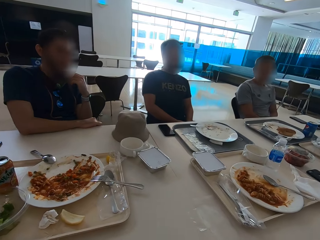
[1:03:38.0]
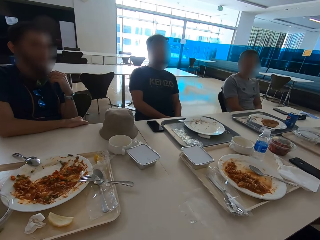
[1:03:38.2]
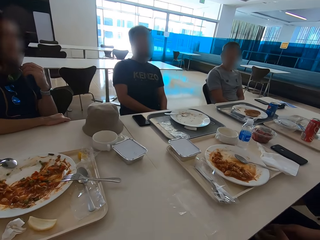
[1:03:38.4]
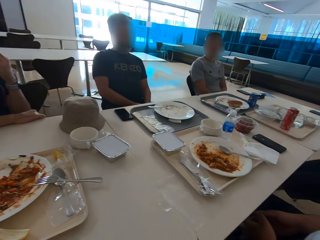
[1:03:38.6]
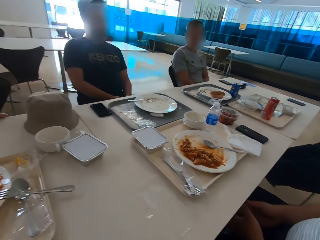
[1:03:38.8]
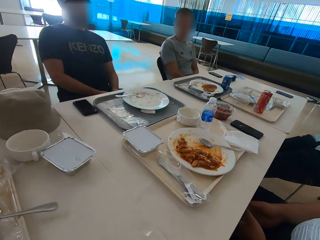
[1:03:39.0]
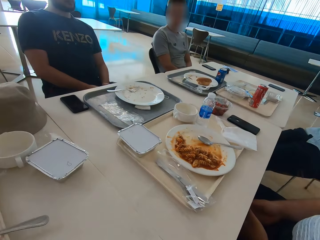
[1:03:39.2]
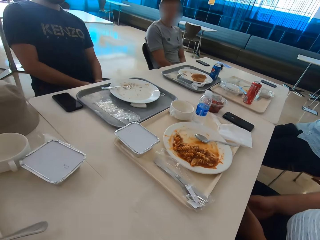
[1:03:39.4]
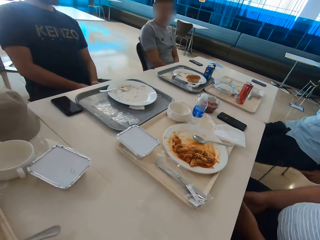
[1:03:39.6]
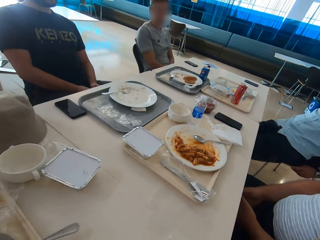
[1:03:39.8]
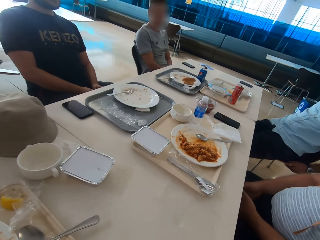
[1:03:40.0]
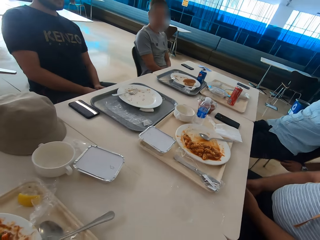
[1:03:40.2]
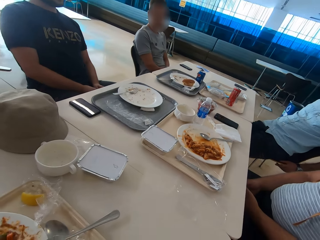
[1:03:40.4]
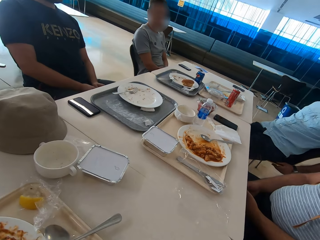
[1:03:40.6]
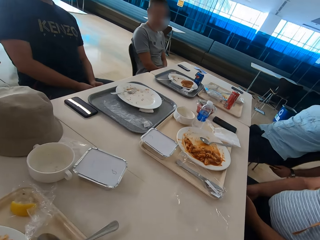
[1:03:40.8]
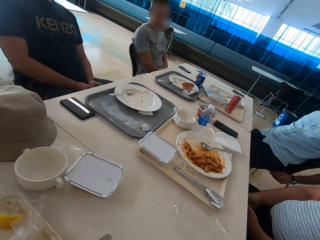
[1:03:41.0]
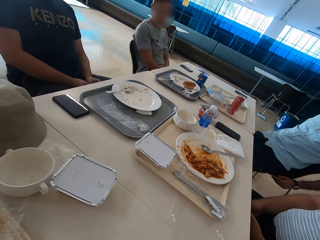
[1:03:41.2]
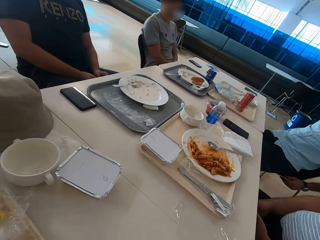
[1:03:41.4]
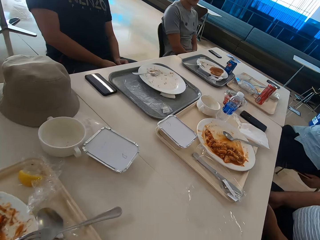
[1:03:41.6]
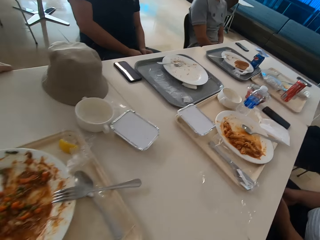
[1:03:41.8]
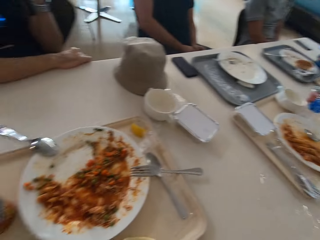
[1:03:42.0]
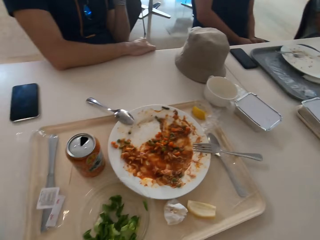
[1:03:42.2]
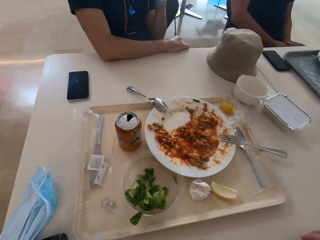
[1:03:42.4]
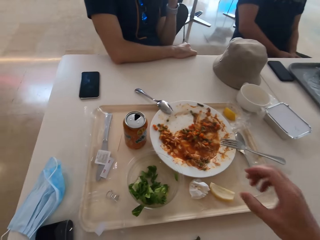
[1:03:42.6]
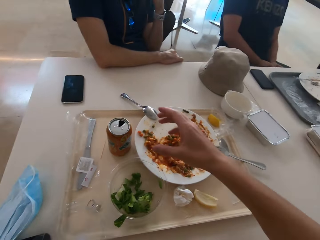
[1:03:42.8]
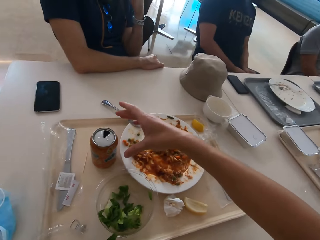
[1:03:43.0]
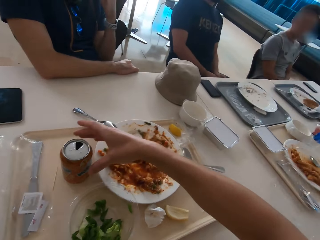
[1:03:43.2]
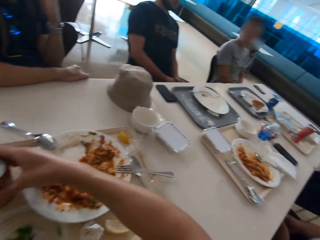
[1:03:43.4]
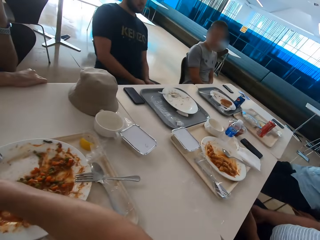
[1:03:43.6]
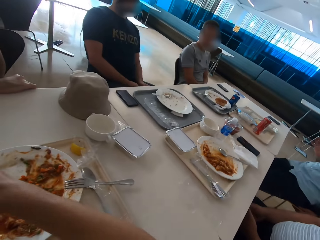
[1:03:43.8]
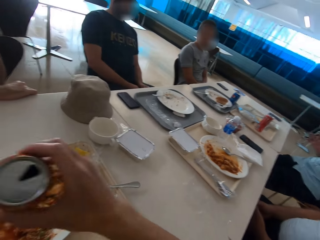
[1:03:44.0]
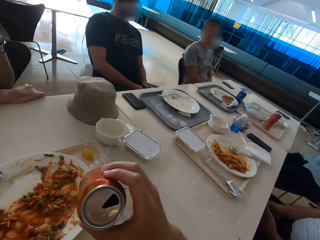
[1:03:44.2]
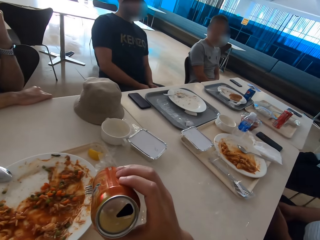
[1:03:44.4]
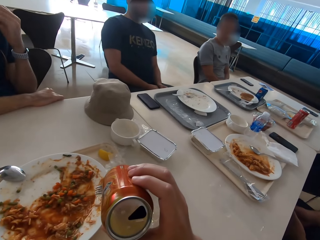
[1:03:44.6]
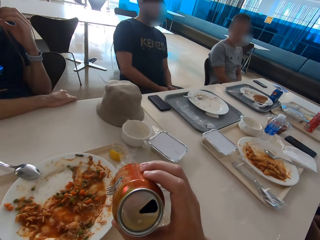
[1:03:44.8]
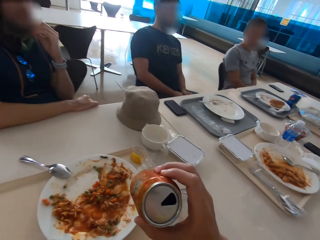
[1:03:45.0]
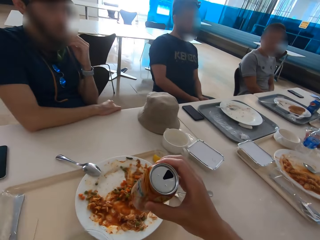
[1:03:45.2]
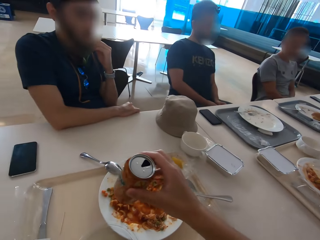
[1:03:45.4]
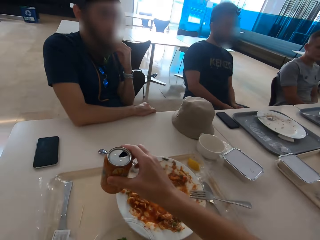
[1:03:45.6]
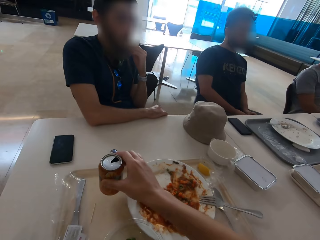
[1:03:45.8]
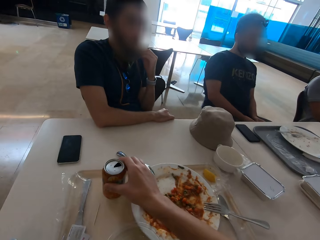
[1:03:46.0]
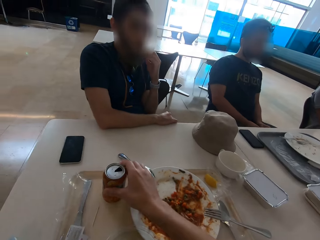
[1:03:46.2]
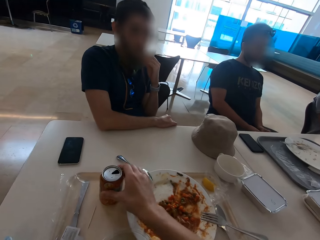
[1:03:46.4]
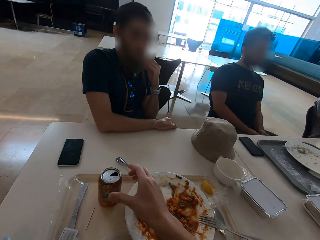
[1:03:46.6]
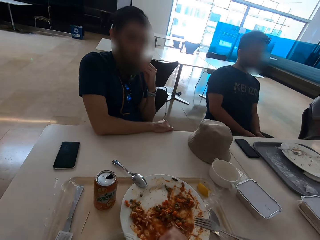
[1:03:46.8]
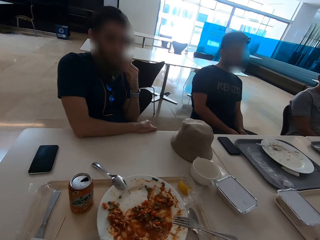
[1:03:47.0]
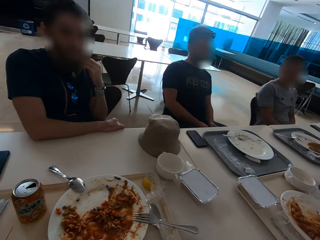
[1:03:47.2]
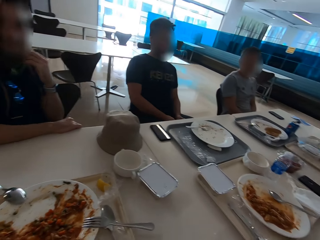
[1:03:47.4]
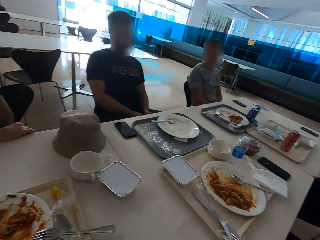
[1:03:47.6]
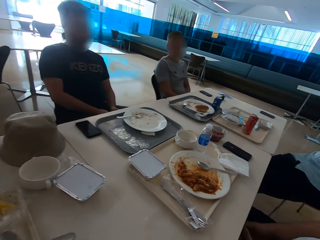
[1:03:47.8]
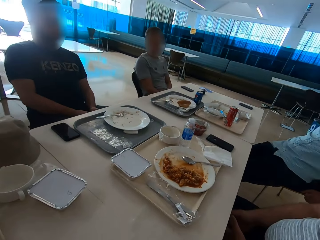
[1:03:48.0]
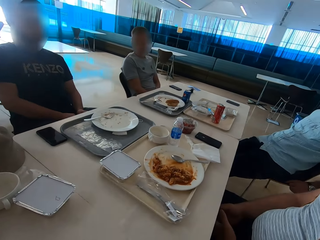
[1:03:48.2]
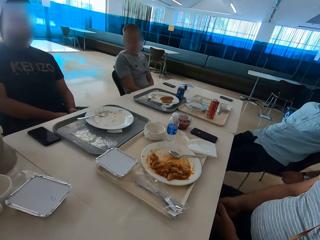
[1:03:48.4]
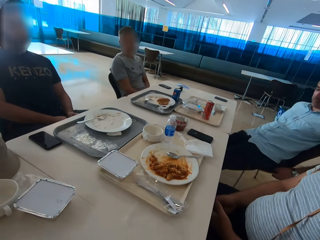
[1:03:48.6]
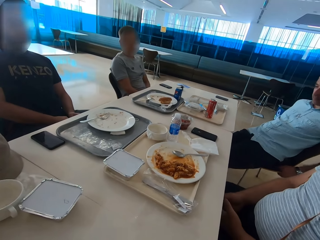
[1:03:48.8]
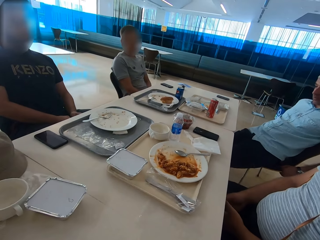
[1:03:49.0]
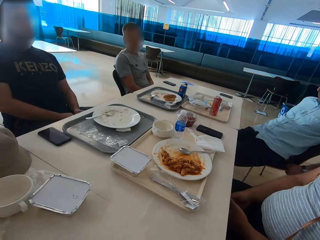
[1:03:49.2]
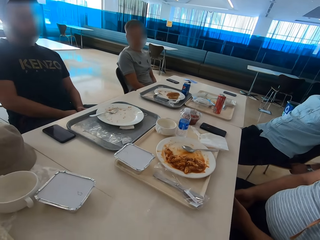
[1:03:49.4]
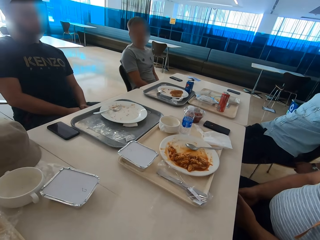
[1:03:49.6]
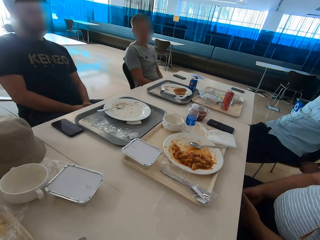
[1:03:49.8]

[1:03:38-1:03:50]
The camera wearer looks aside. A man sits close to a second man. The second man sits close to the camera wearer. A third man touches his beard. The camera wearer takes a can from the tray. A fourth man sits close to a fifth man. The first man sits close to the second man. The second man sits close to the camera wearer. The camera wearer looks at the can. They put the can on the tray. They look around. The first man sits close to the second man. The second man sits close to the camera wearer.

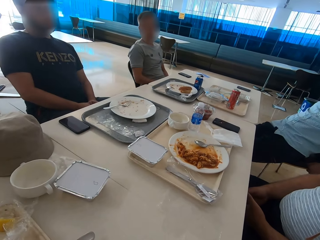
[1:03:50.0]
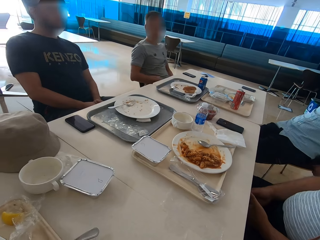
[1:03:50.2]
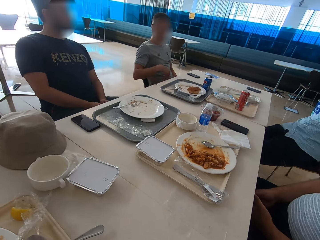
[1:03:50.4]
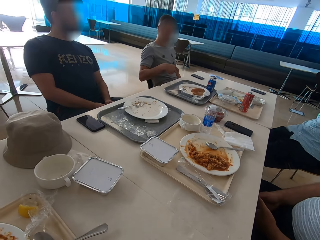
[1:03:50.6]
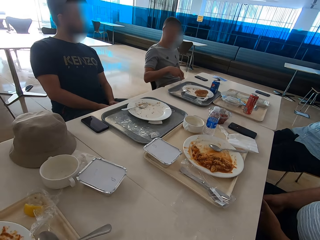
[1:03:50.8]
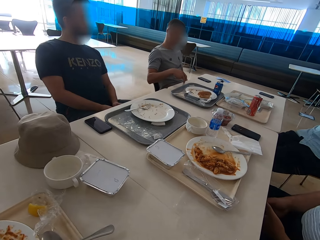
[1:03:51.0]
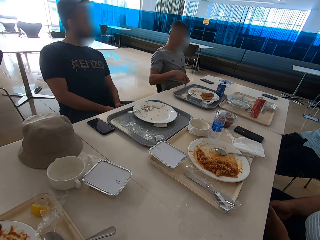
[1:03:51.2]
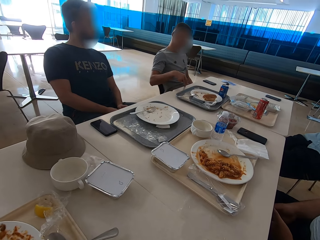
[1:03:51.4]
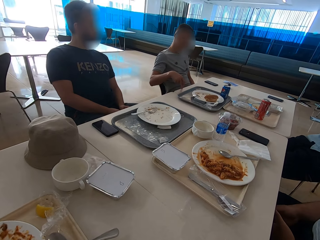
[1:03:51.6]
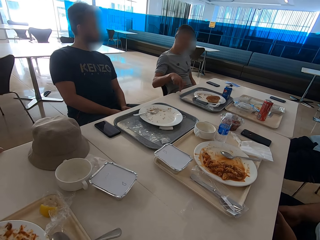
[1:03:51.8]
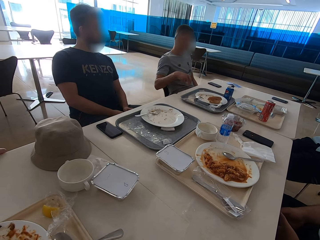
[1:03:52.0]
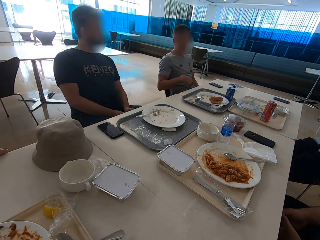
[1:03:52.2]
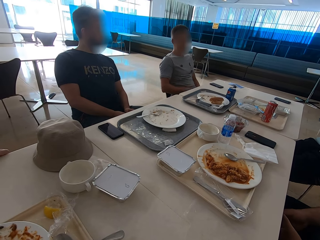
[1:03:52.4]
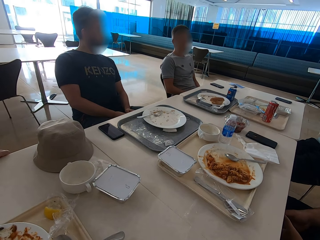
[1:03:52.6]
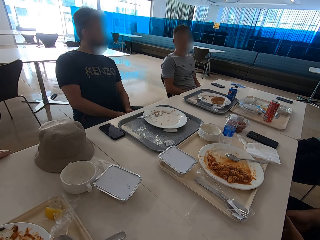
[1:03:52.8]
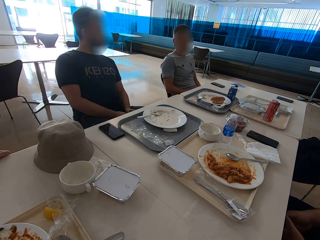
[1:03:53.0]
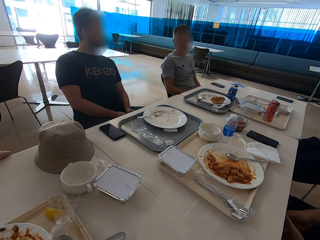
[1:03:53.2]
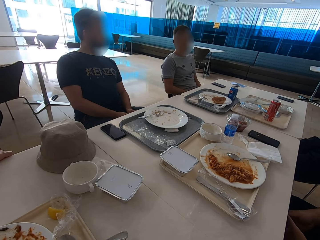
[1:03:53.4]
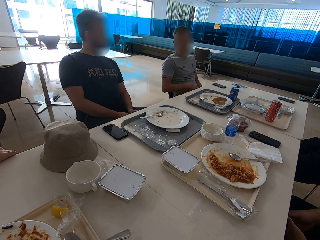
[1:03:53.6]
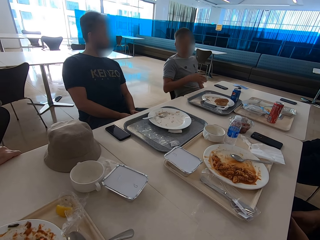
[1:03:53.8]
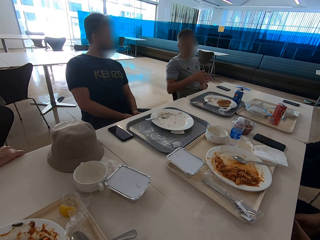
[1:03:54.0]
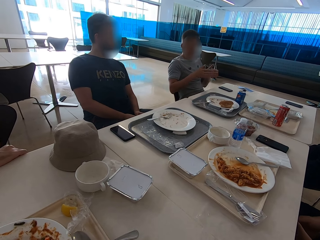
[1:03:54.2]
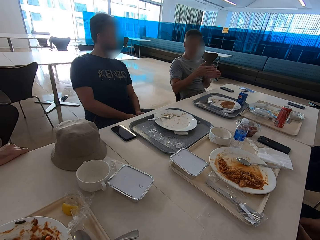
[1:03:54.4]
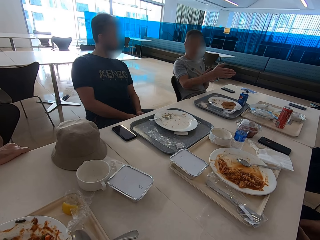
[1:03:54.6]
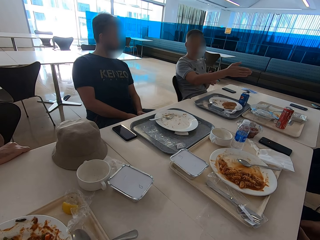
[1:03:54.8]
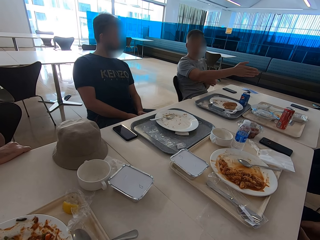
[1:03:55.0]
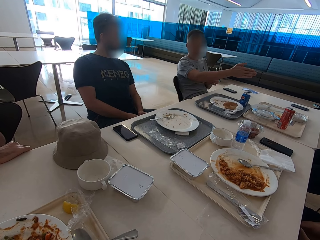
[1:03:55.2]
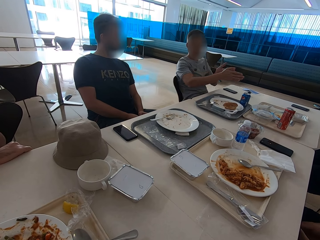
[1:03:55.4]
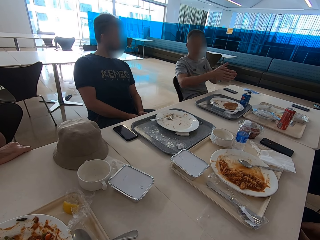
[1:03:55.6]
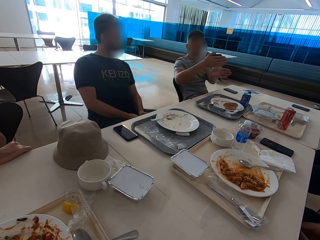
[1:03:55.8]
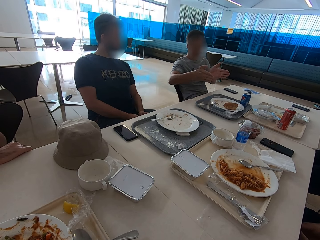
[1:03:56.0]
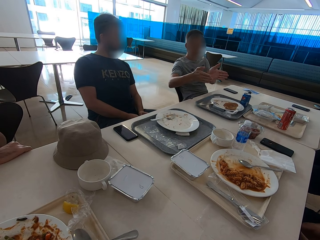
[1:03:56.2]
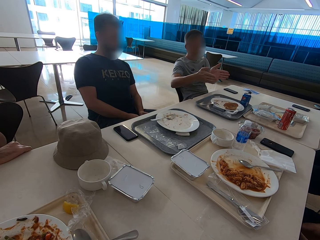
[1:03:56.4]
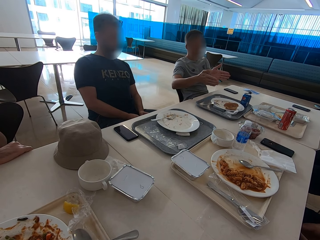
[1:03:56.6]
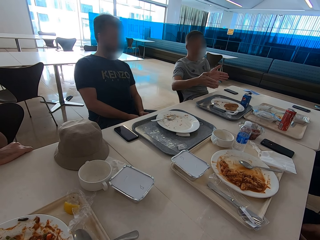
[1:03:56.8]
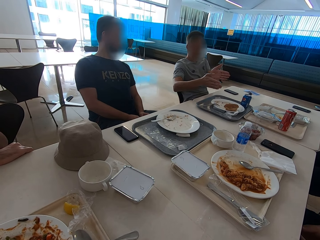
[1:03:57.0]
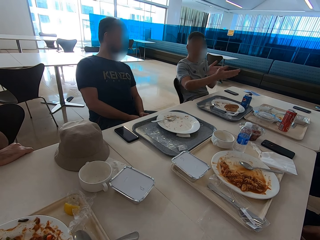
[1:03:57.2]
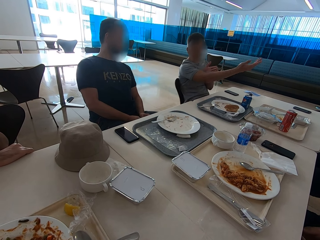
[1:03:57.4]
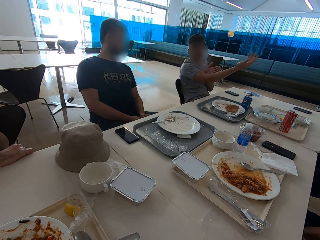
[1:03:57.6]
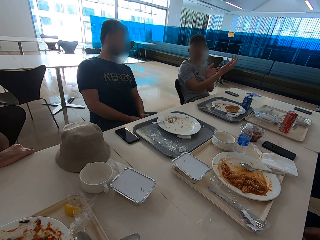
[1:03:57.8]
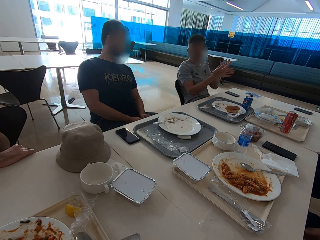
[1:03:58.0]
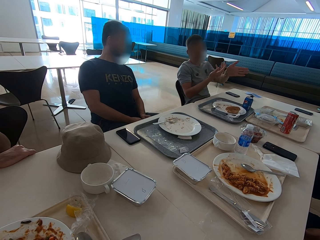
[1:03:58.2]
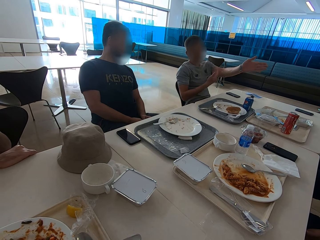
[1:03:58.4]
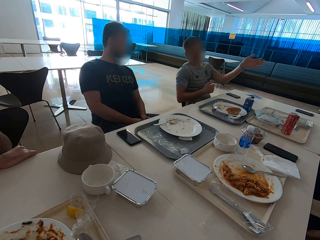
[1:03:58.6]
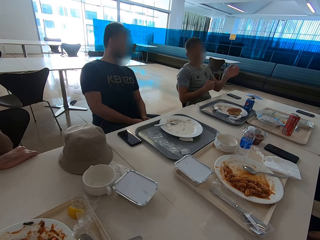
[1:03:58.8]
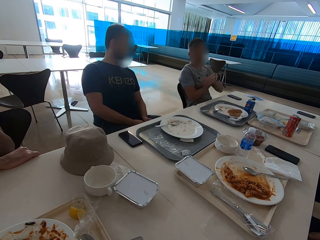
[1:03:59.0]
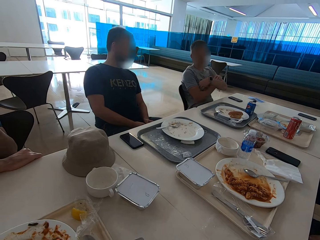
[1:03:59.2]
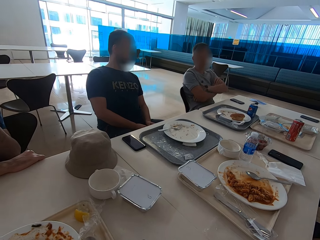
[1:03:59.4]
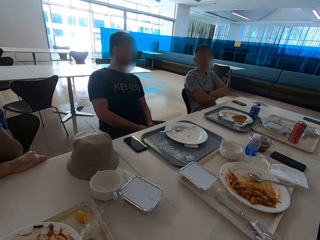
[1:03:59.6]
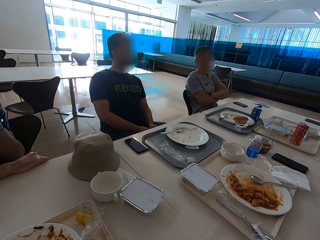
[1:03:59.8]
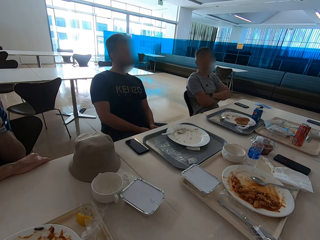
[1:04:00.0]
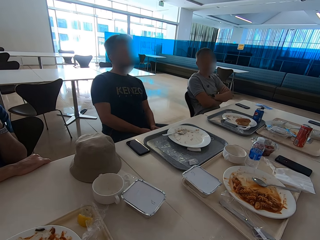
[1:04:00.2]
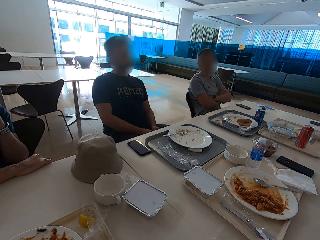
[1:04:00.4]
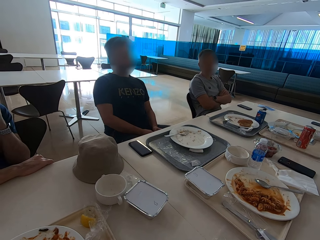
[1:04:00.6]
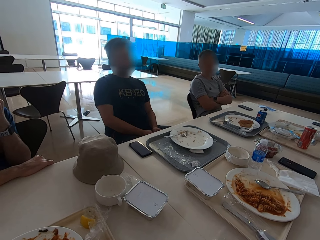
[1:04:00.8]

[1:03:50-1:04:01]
A man moves his fingers on the table. Another man touches his beard. The first man illustrates with his hands and folds his hands.
